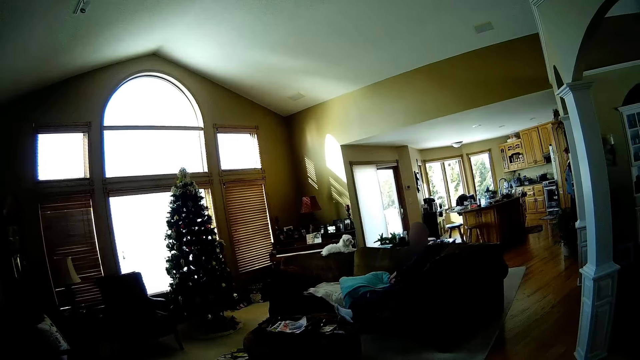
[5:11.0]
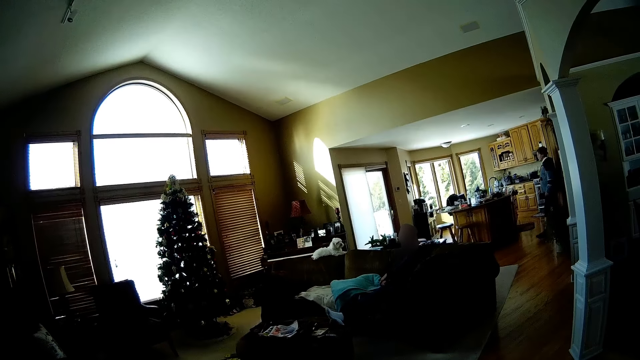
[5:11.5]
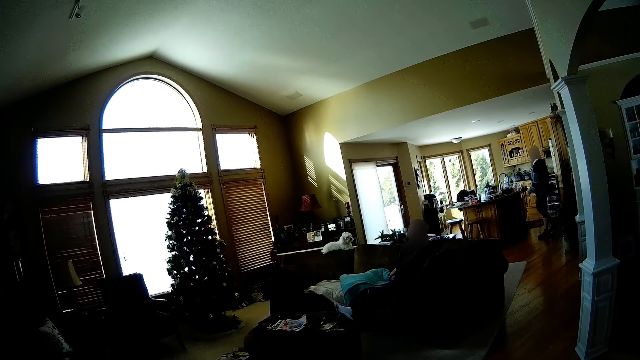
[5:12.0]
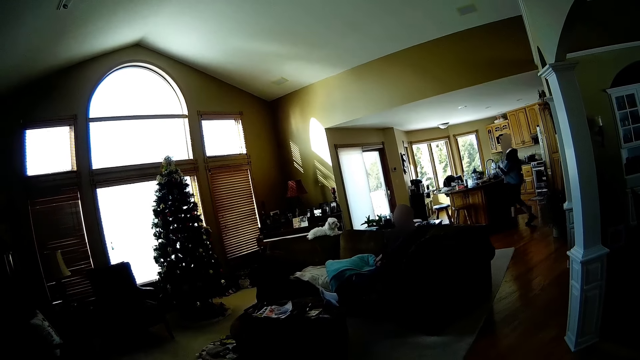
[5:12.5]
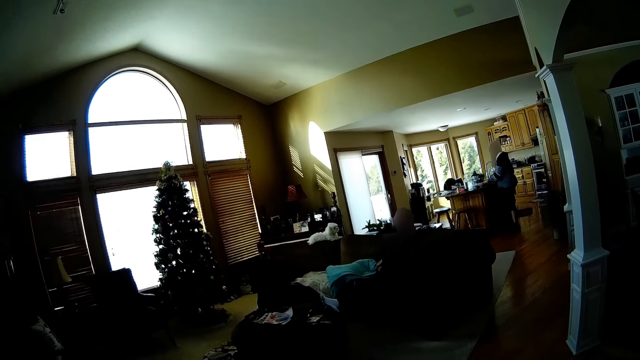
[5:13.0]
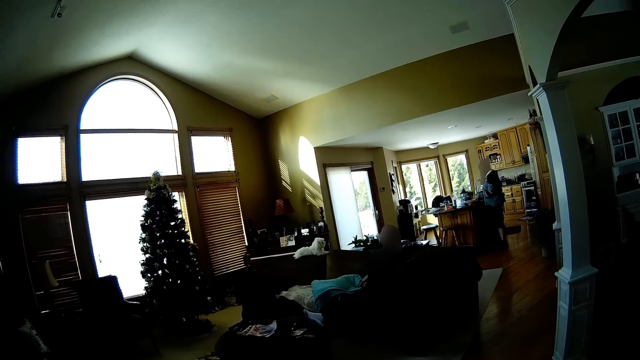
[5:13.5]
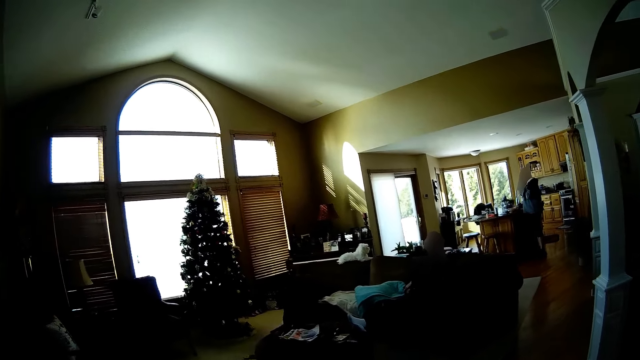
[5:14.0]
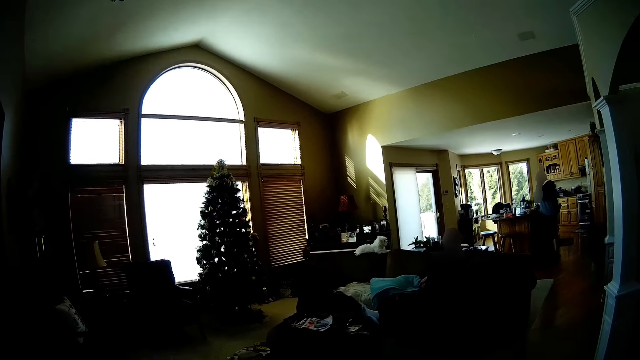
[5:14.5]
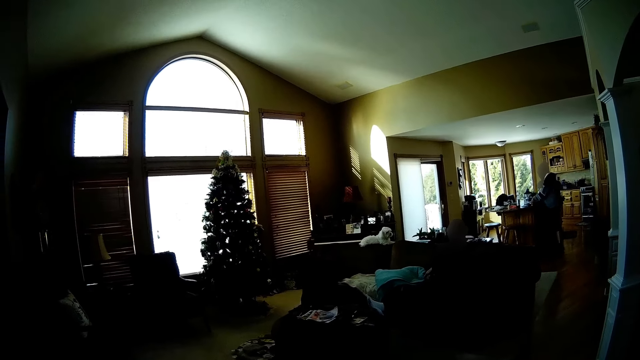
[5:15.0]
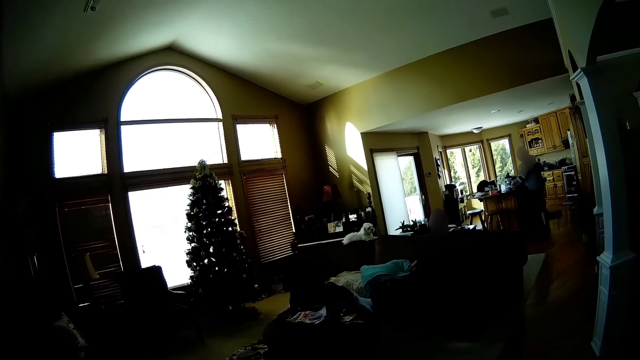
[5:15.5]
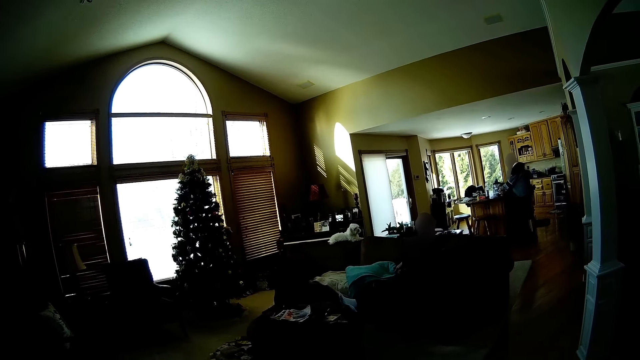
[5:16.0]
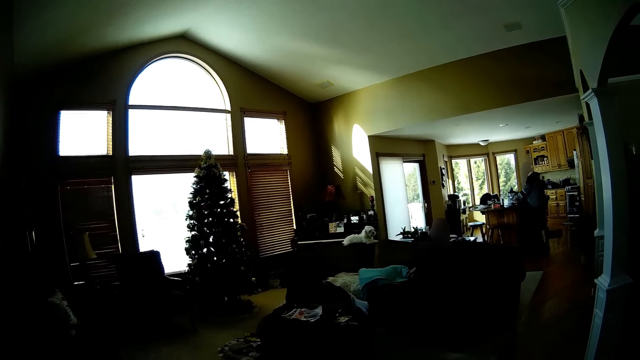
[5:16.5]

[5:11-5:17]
The camera wearer looks around. A woman walks to a kitchen table.

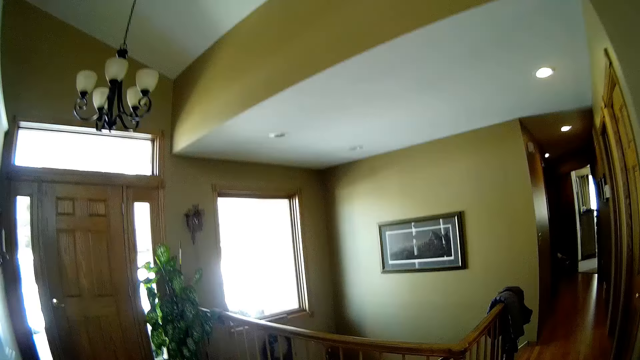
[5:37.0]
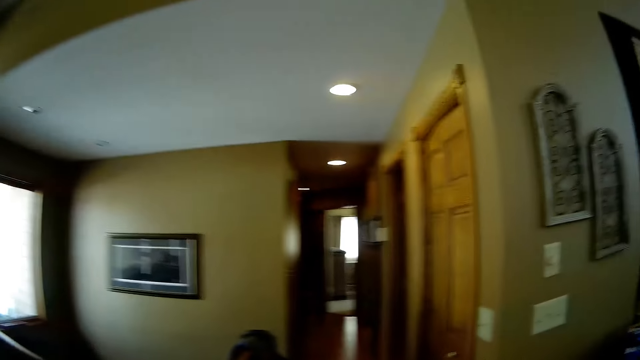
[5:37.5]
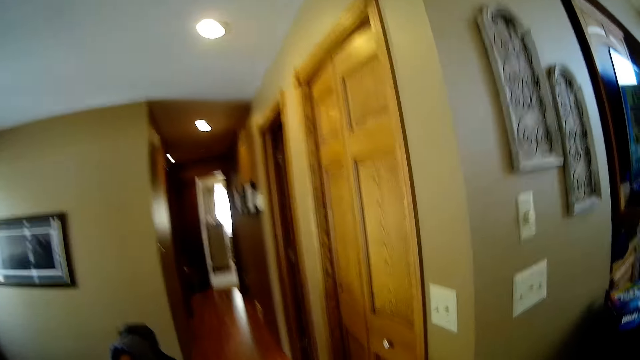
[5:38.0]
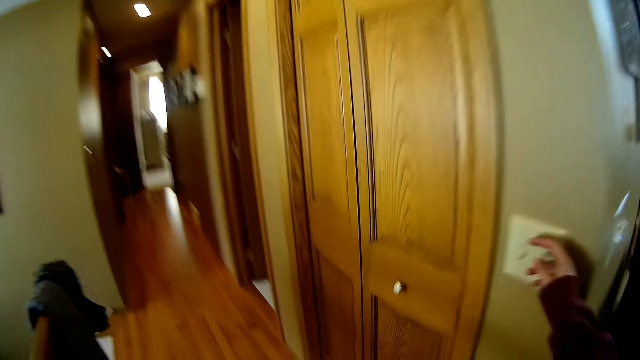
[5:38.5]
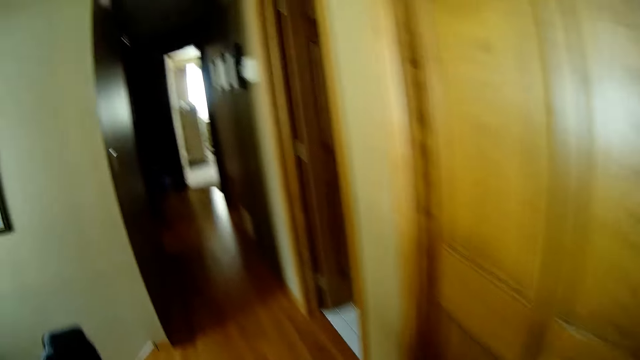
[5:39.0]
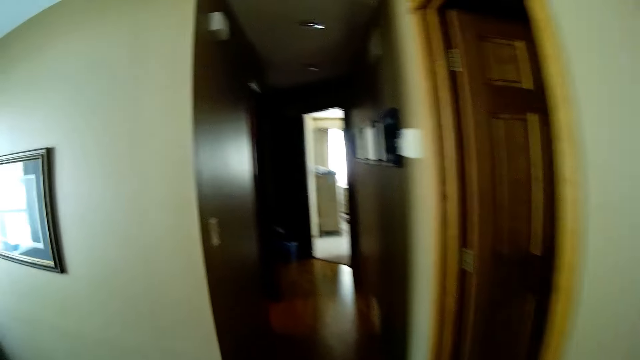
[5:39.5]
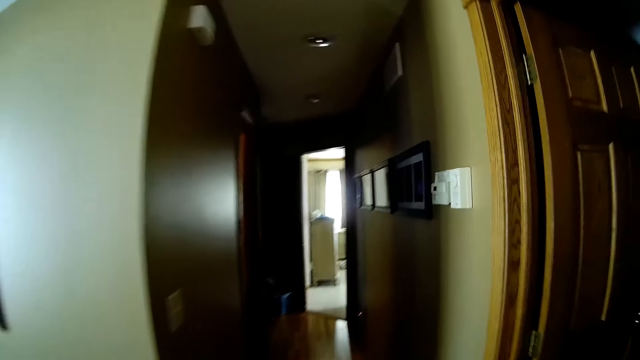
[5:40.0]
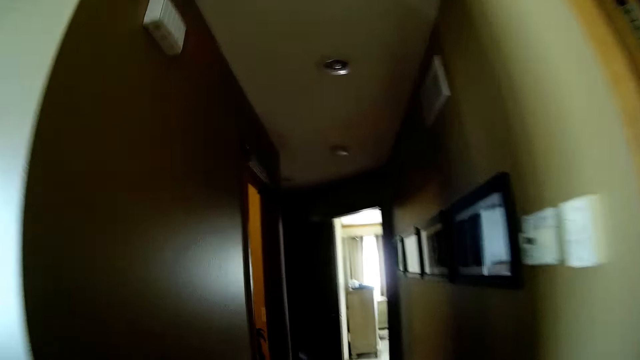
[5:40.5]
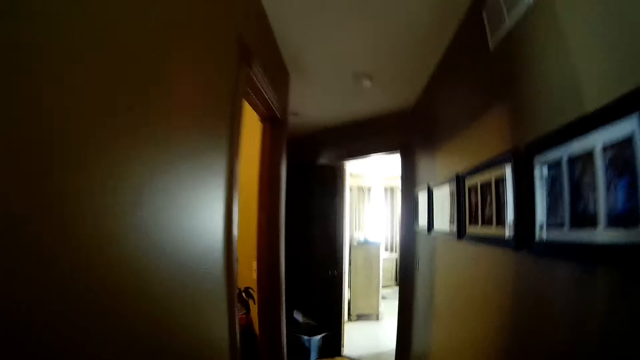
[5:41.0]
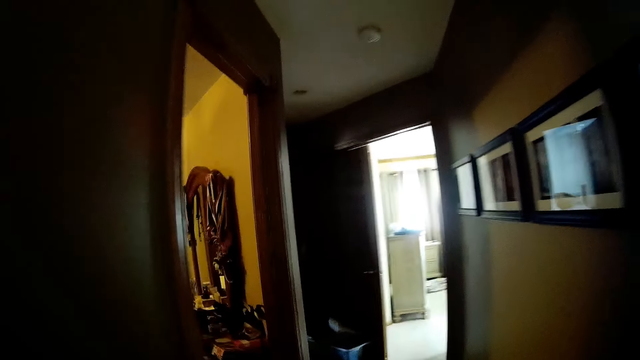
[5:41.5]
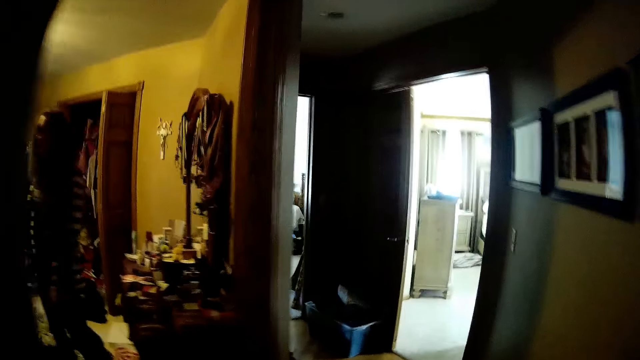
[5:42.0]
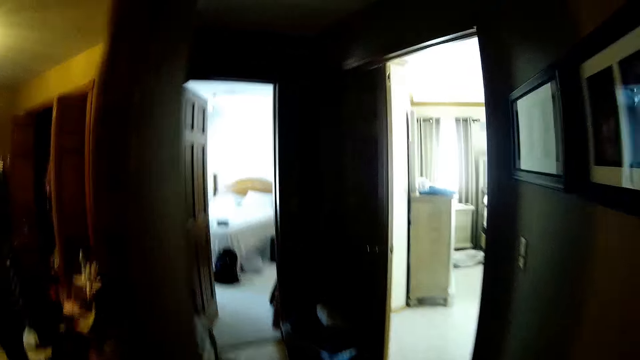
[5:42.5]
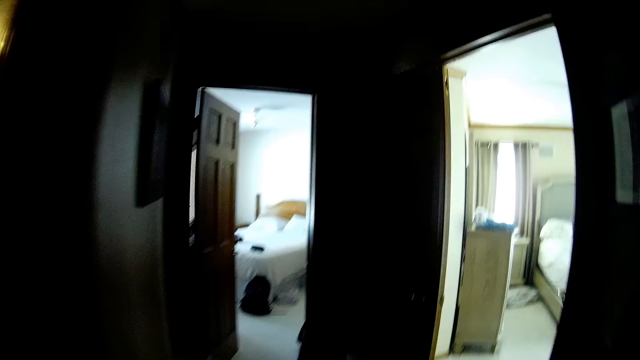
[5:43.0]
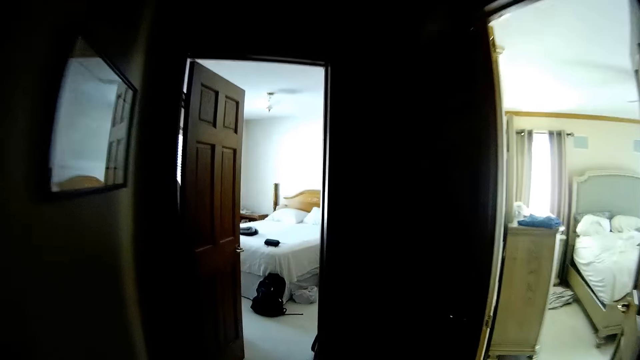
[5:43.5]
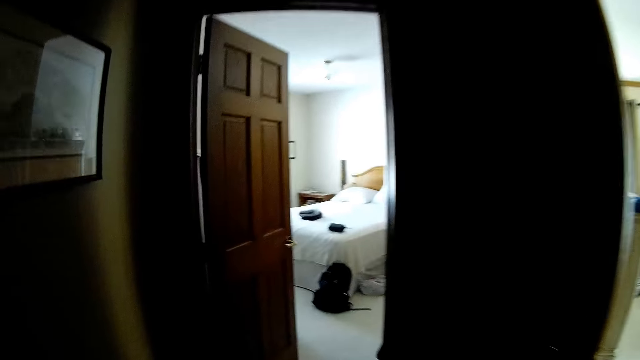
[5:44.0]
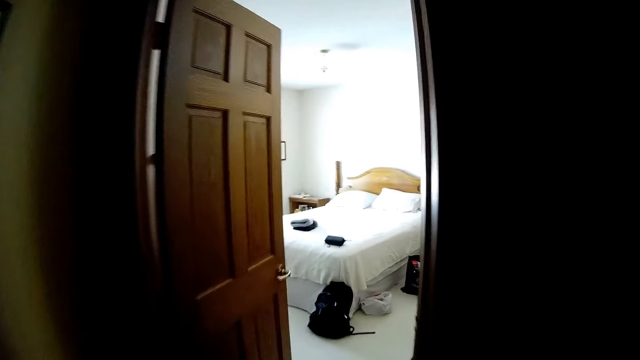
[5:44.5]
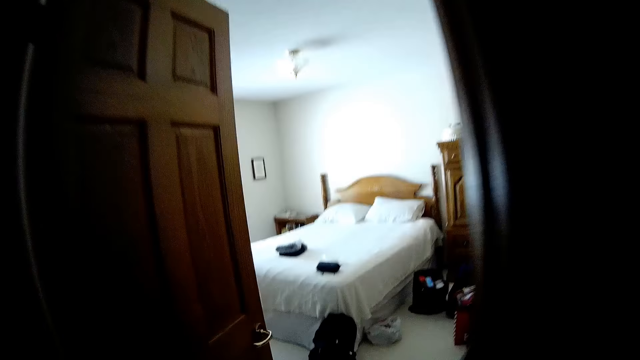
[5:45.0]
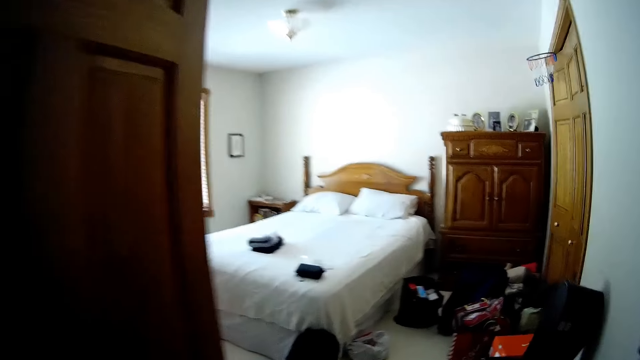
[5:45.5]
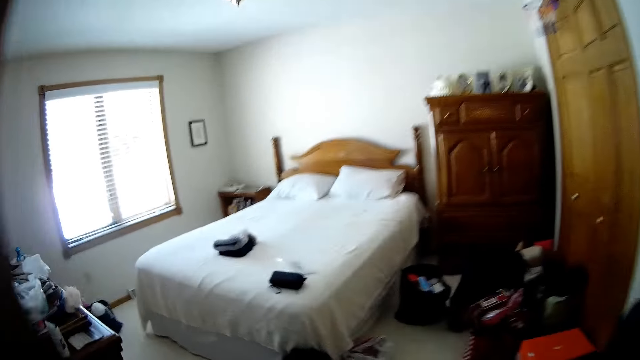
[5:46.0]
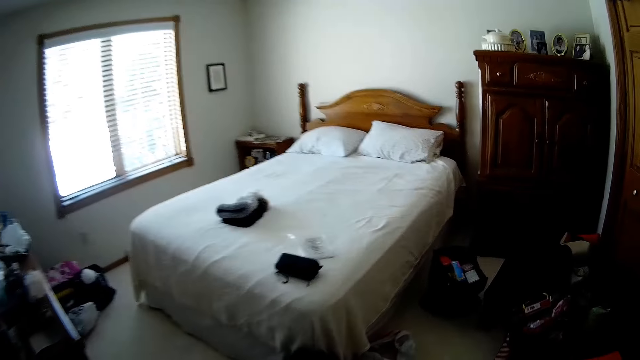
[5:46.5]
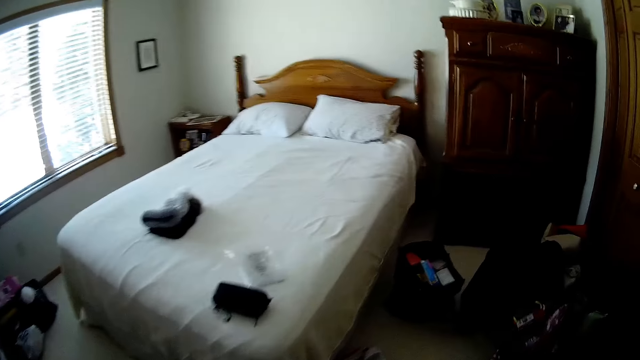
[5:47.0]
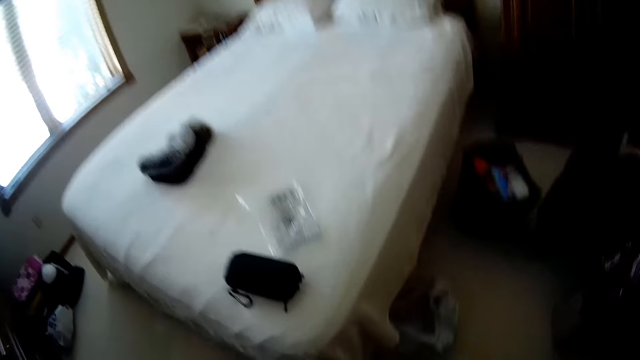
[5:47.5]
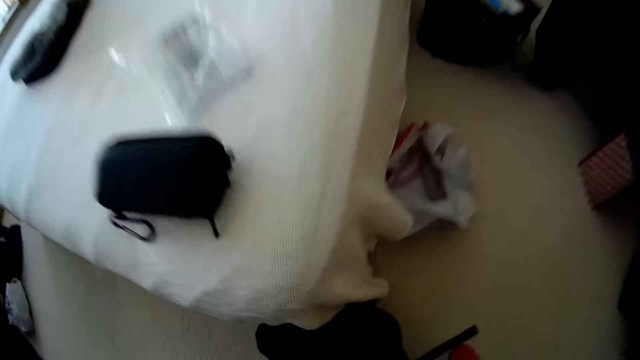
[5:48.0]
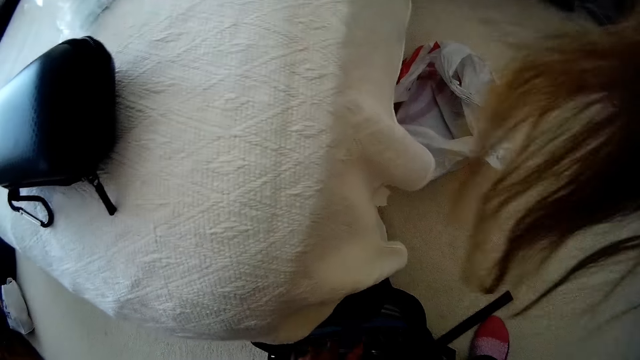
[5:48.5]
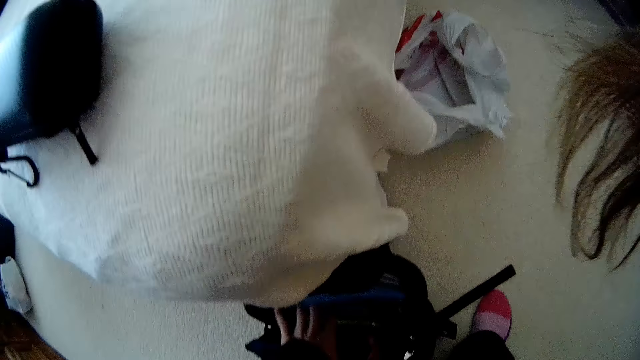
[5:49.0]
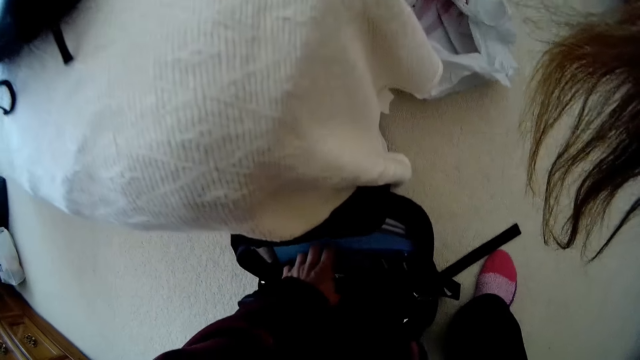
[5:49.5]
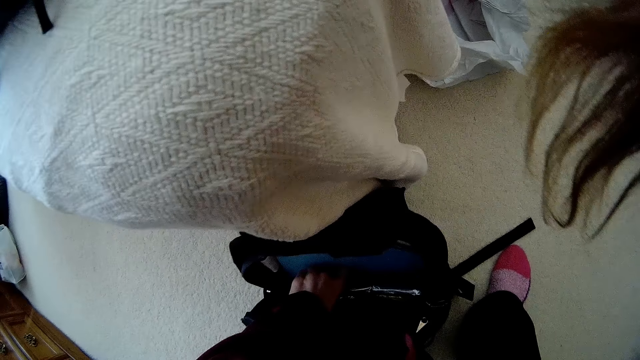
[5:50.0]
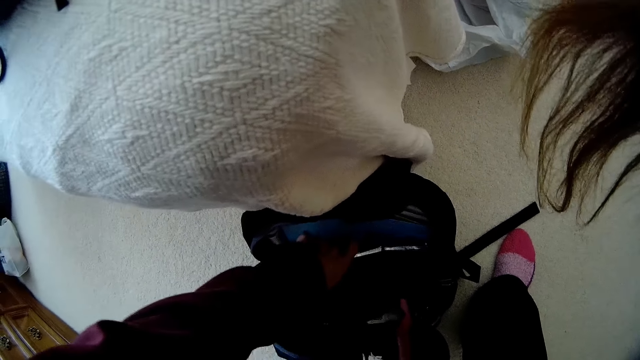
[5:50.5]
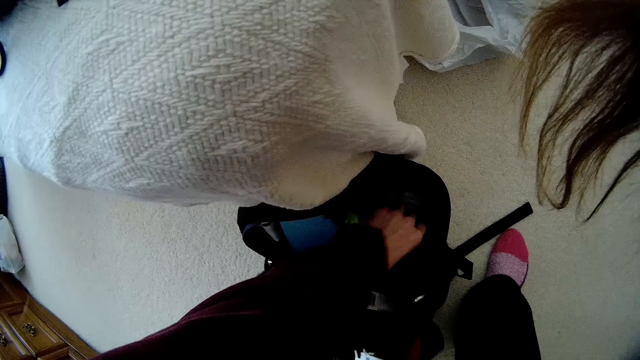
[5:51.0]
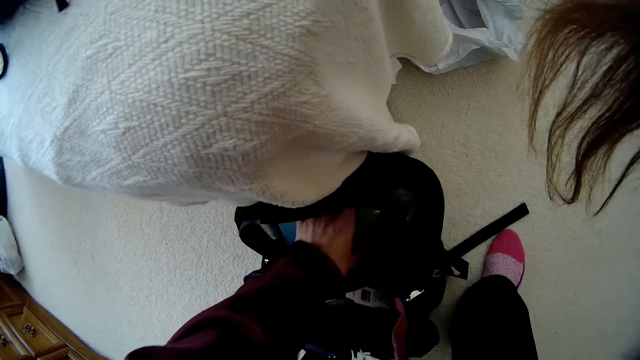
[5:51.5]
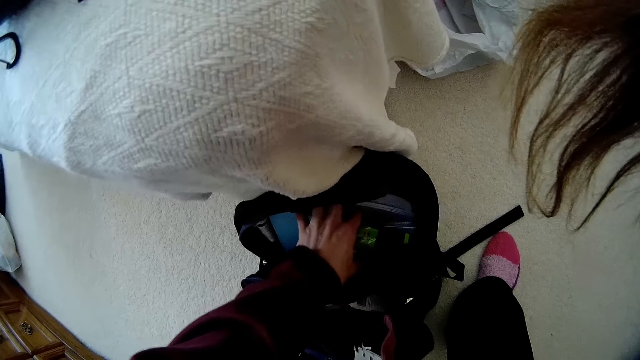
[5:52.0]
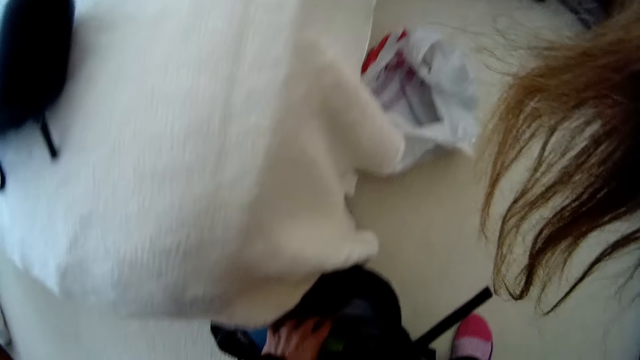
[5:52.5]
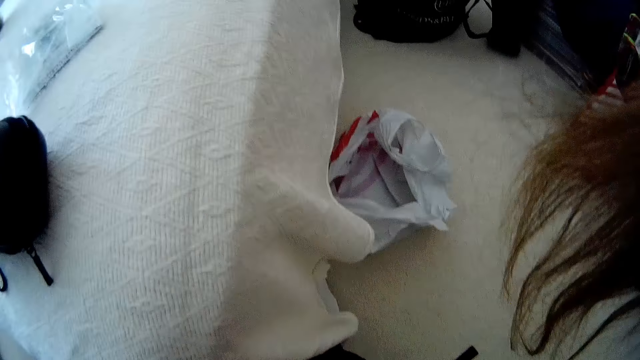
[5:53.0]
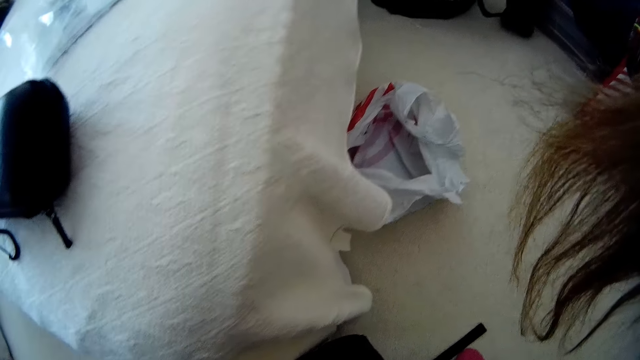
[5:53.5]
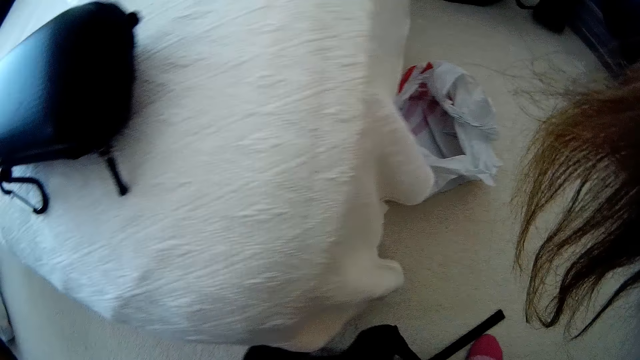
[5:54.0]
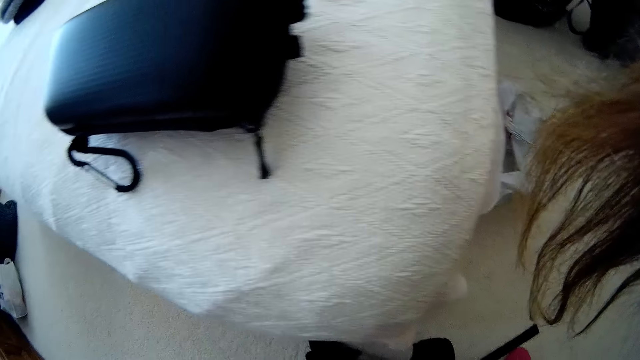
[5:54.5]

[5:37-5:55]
The camera wearer flicks a switch of a light with her right hand. She walks into a room. She moves around. She puts her left hand into a bag on the floor. She holds the bag. She moves a book in the bag.
